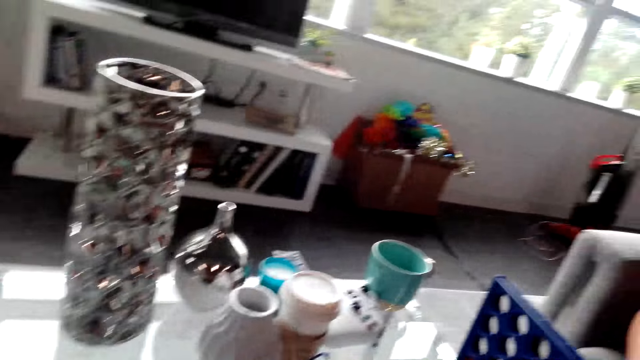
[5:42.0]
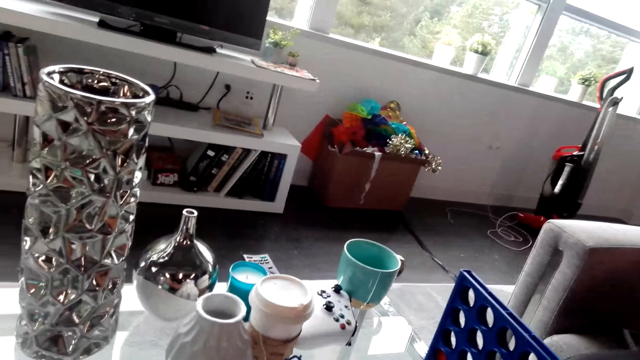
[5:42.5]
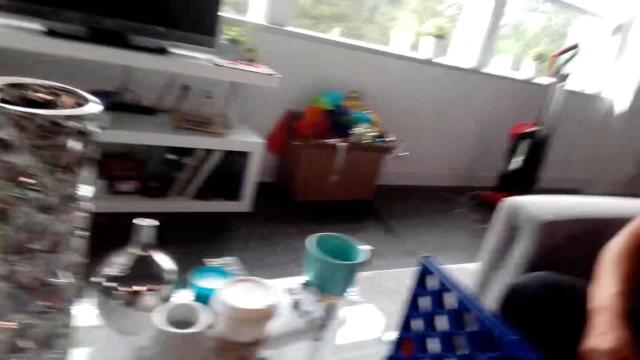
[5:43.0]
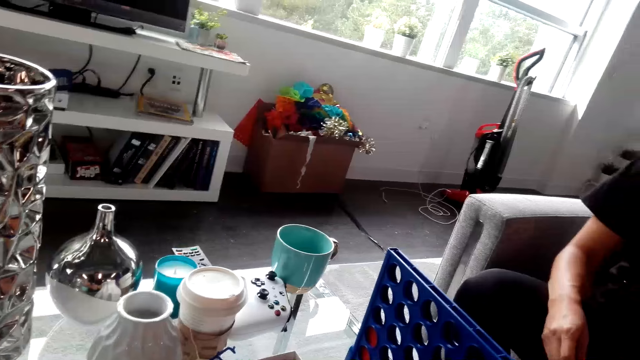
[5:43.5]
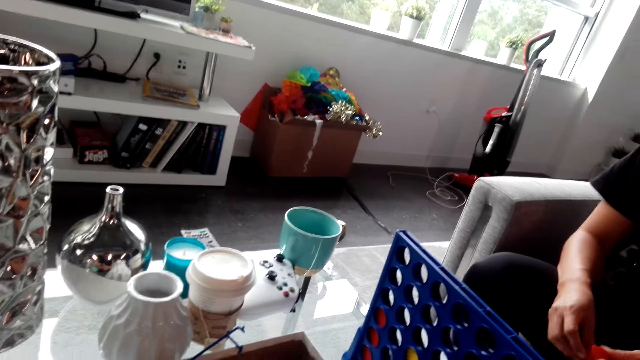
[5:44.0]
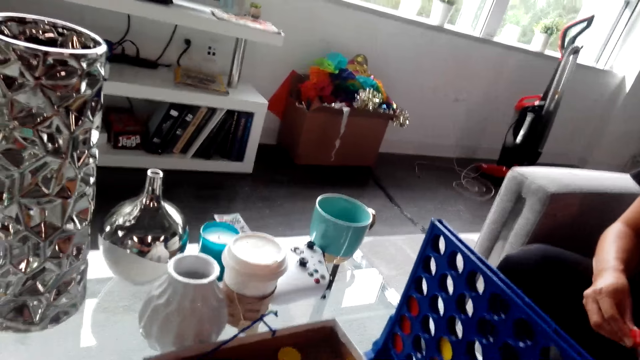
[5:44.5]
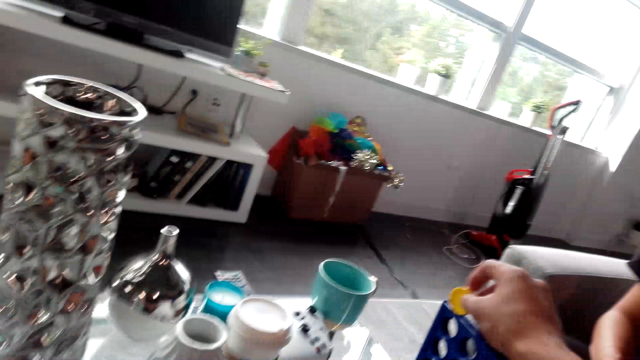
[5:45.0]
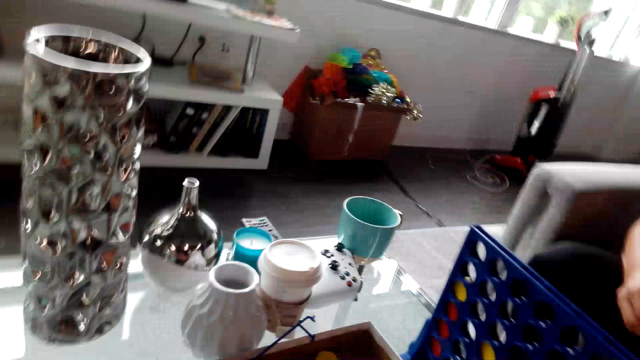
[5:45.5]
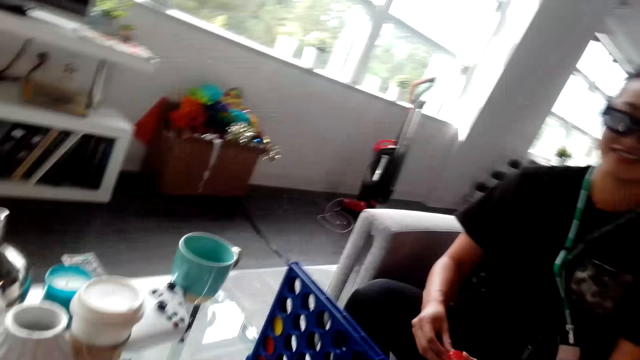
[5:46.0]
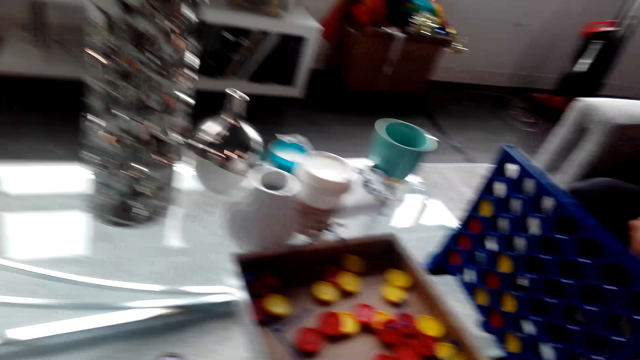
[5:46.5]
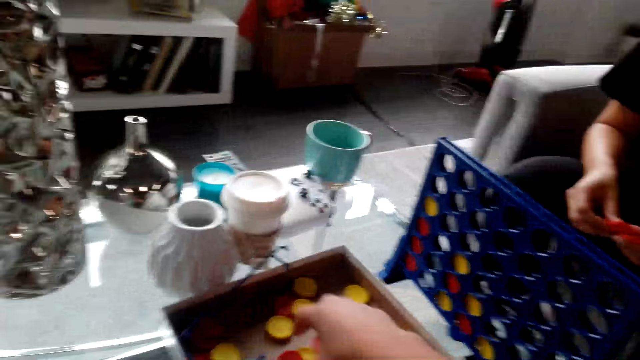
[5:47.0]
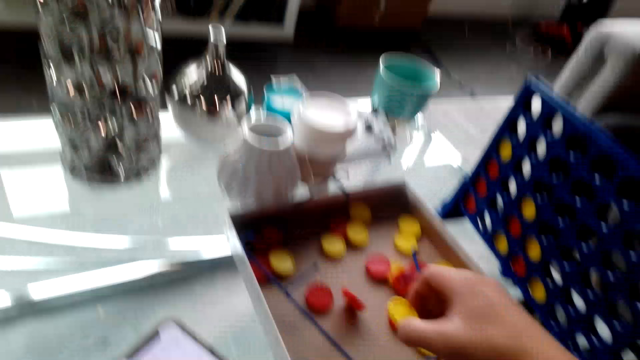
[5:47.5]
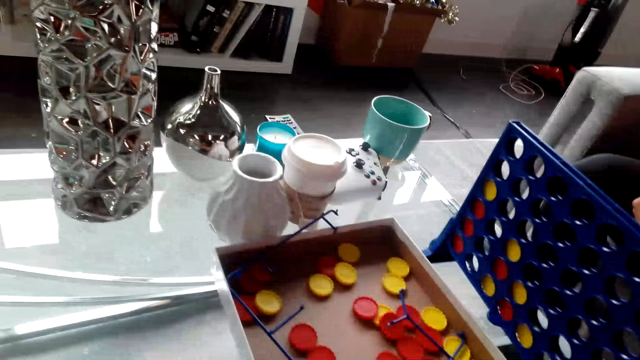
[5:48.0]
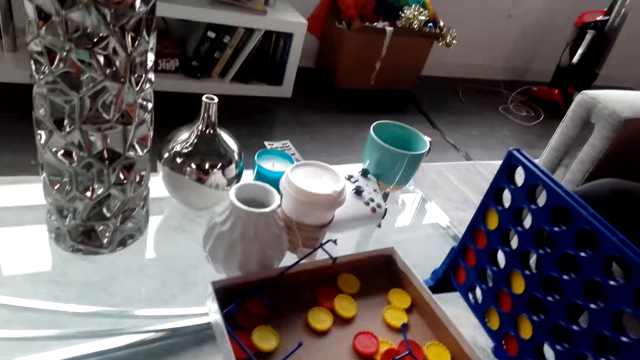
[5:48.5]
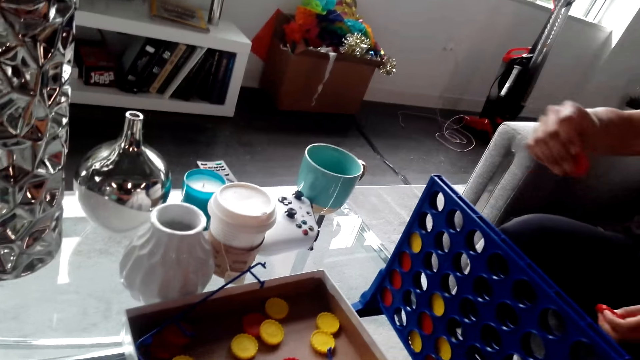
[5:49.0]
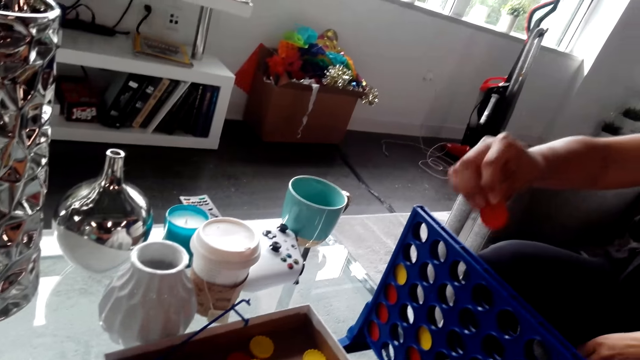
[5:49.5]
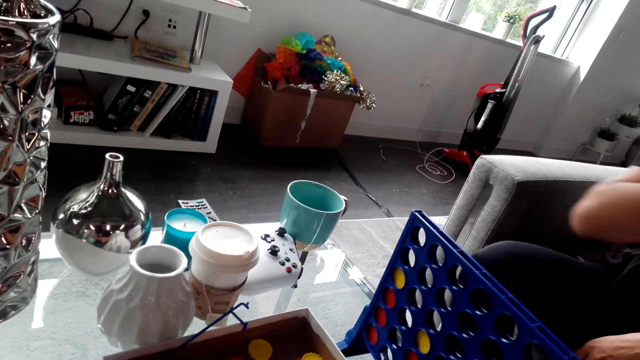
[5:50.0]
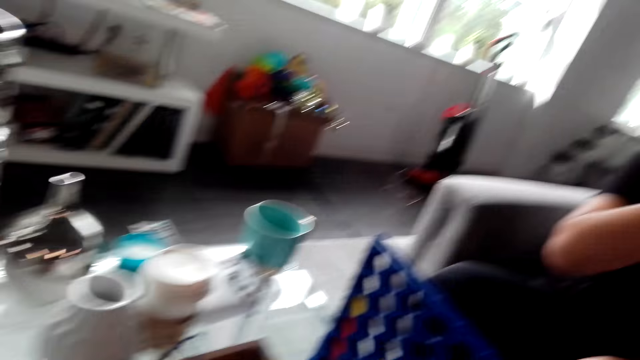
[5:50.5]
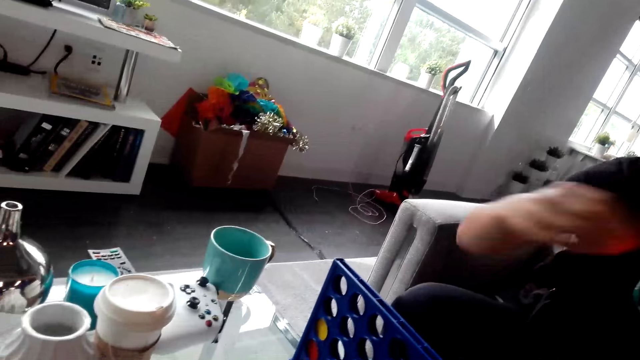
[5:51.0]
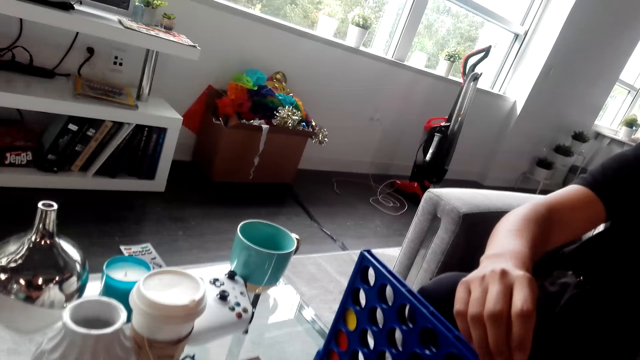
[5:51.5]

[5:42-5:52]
The camera wearer plays the bottle top game. They drop a bottle top in the rack. A lady plays the bottle top game.

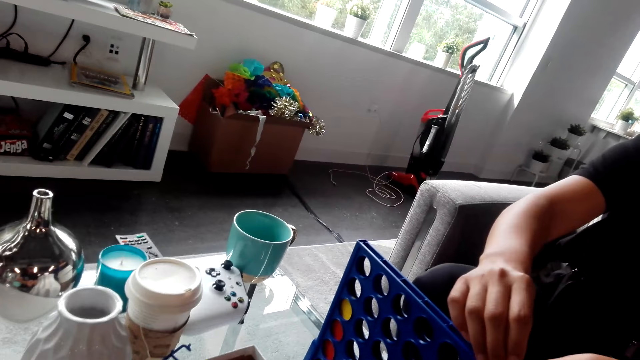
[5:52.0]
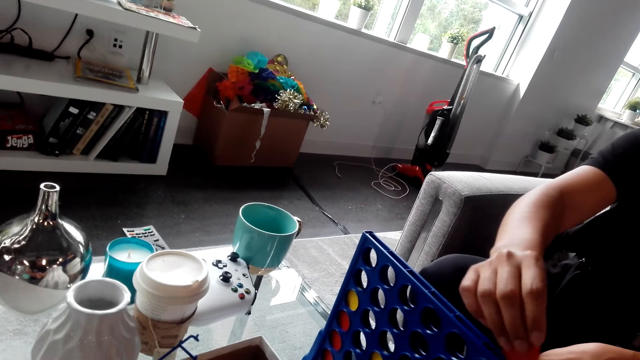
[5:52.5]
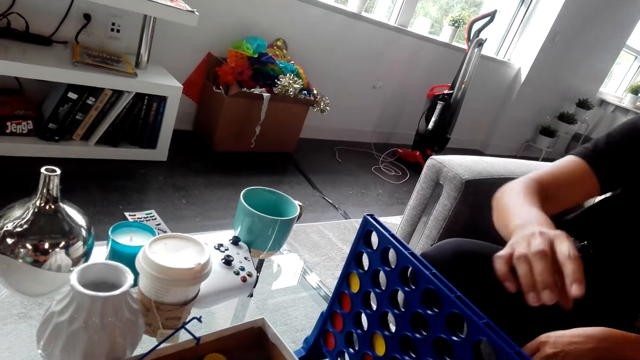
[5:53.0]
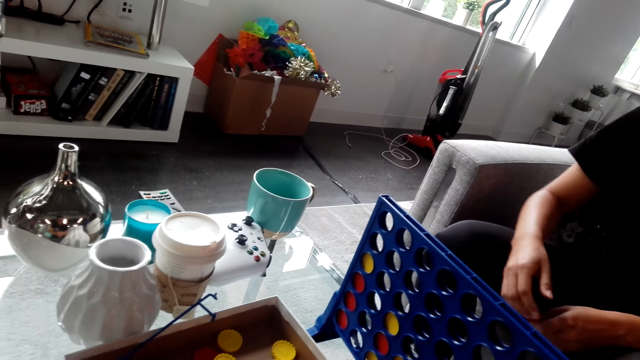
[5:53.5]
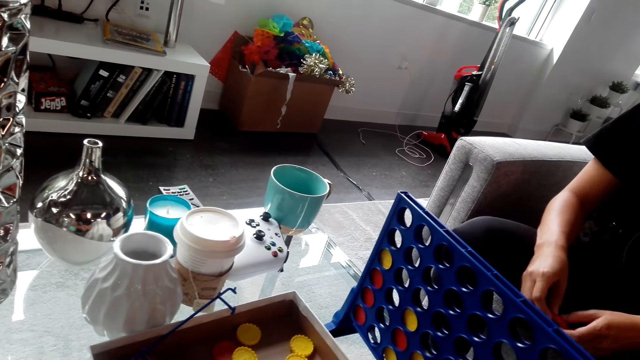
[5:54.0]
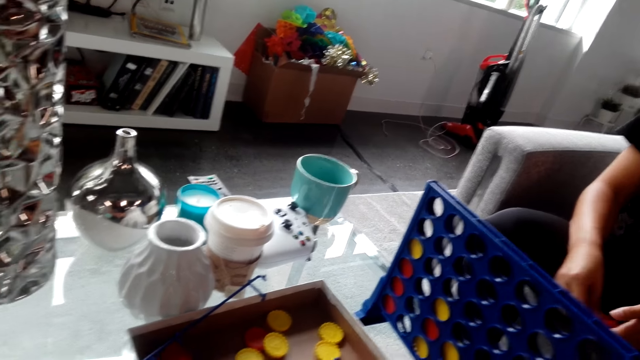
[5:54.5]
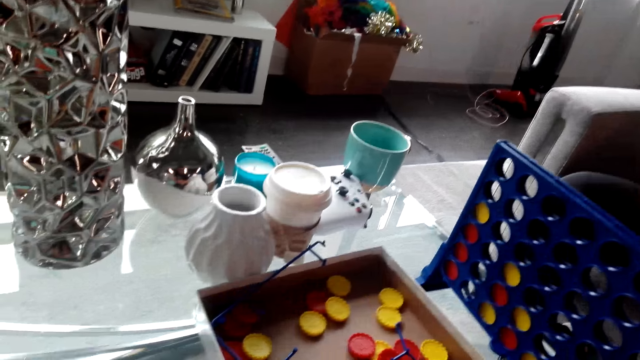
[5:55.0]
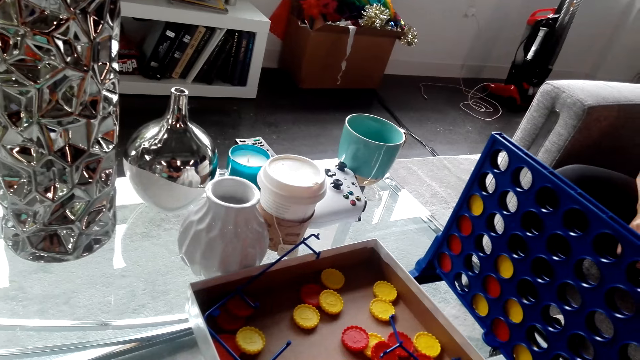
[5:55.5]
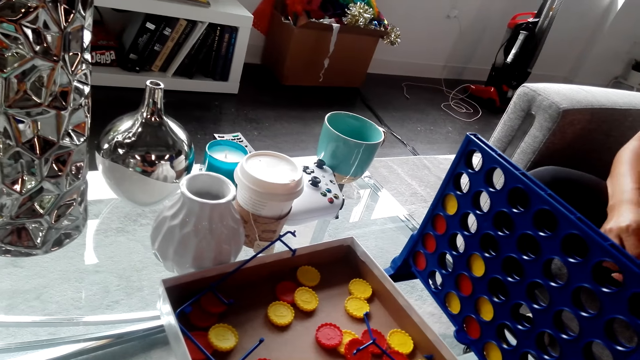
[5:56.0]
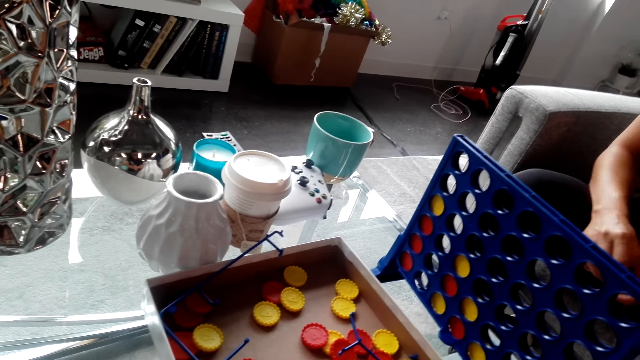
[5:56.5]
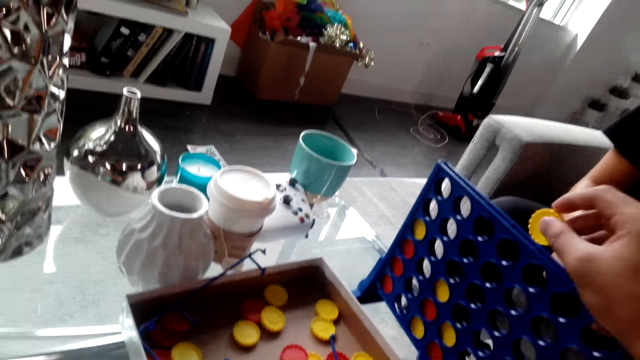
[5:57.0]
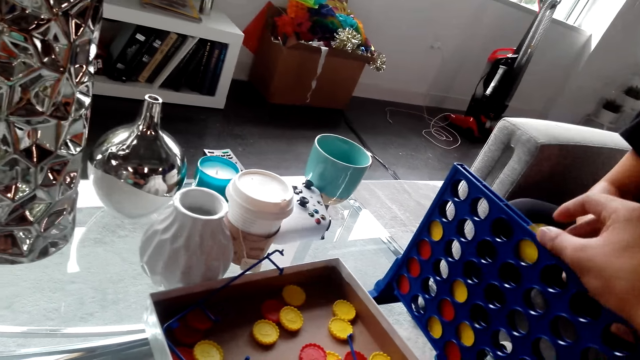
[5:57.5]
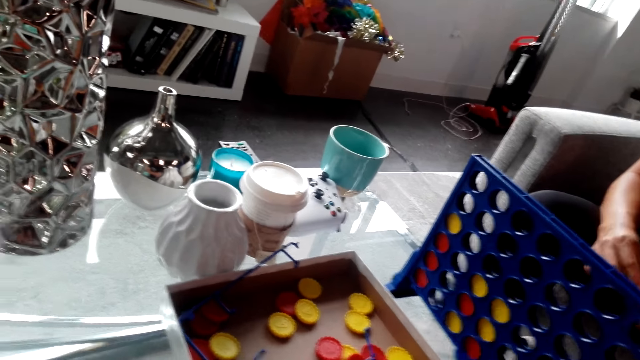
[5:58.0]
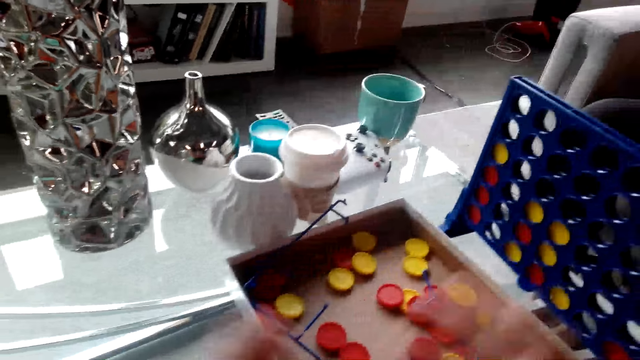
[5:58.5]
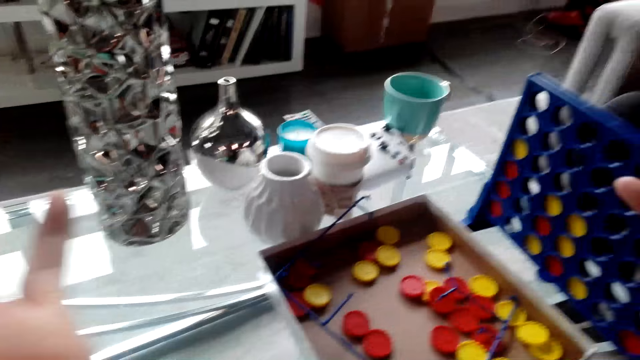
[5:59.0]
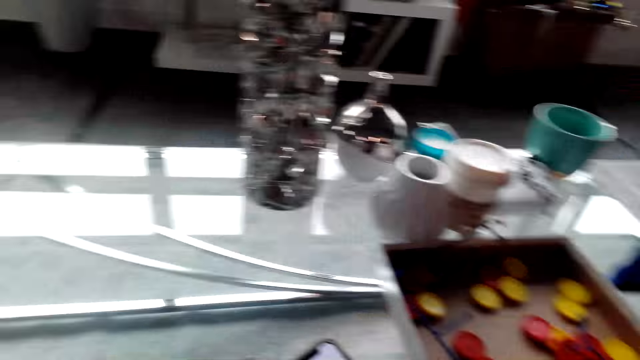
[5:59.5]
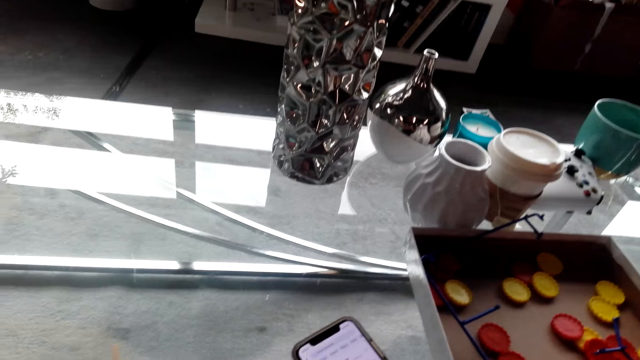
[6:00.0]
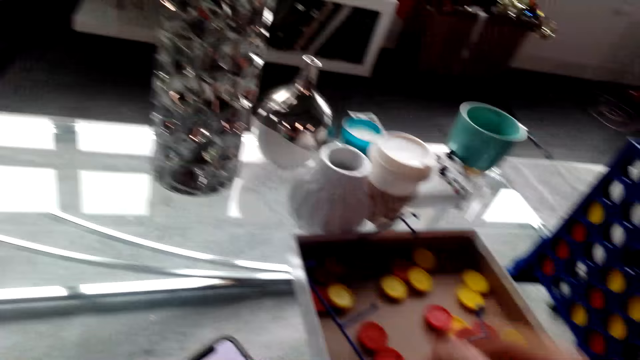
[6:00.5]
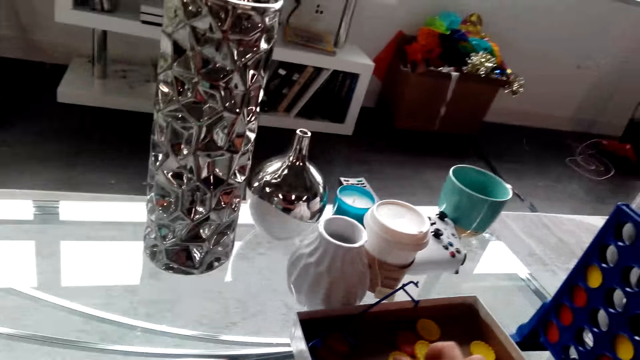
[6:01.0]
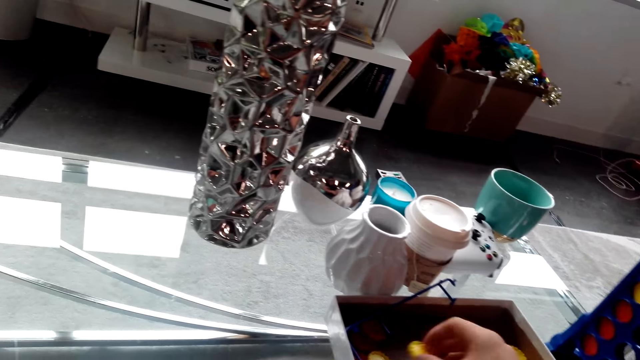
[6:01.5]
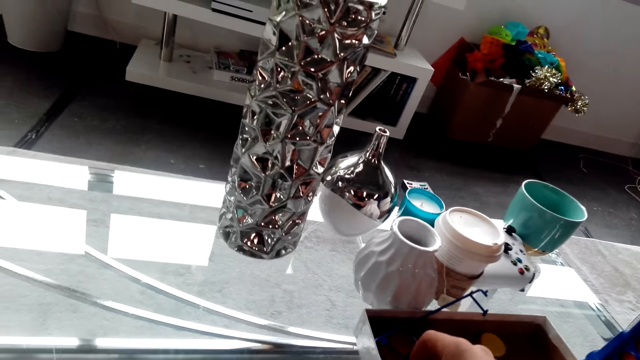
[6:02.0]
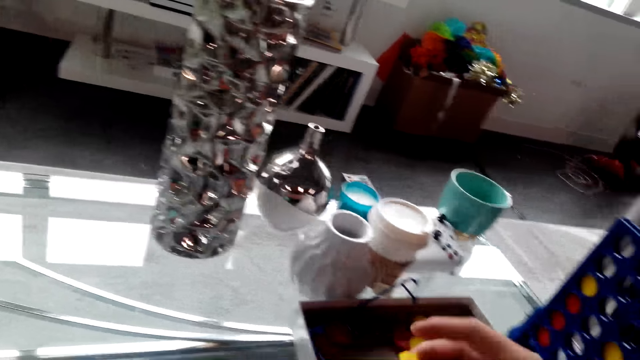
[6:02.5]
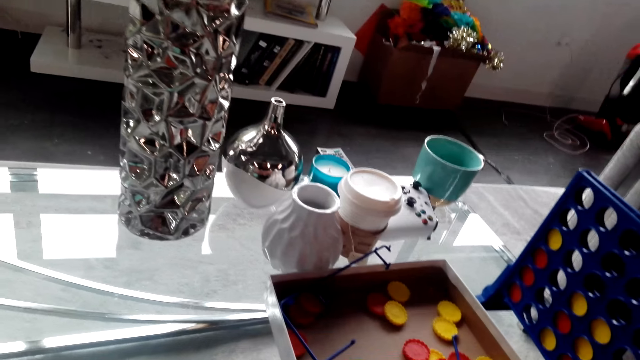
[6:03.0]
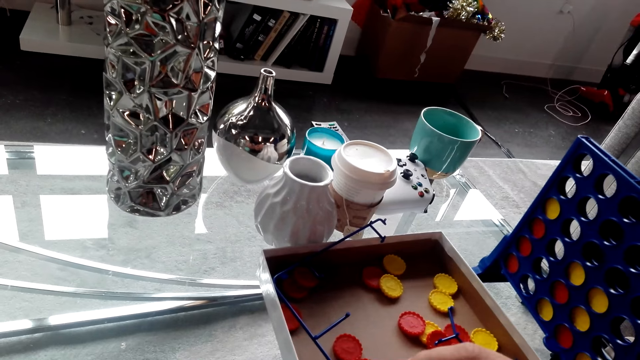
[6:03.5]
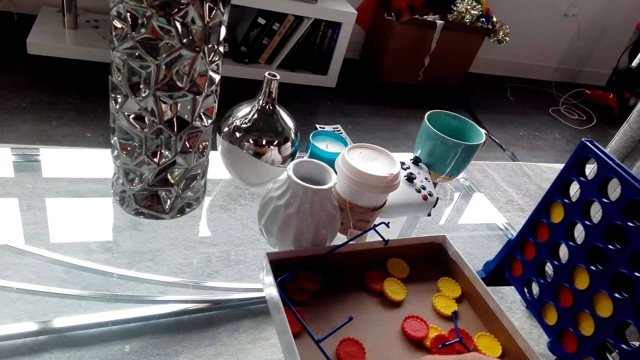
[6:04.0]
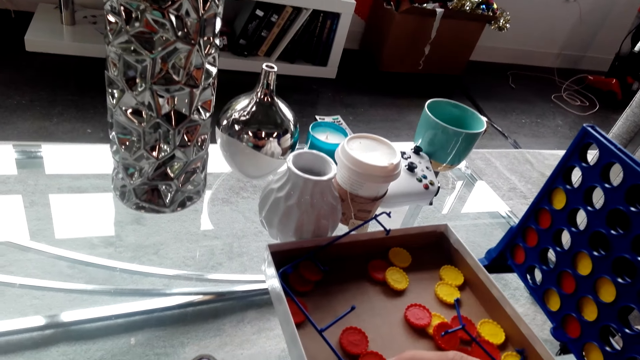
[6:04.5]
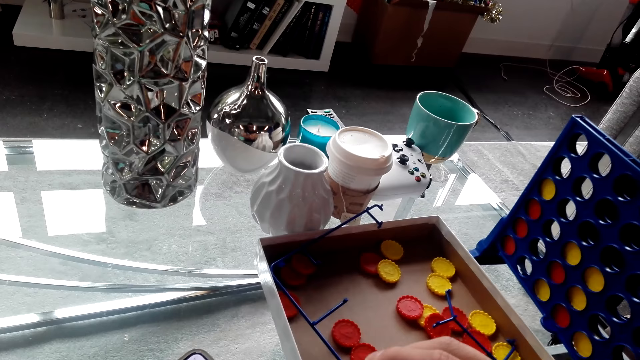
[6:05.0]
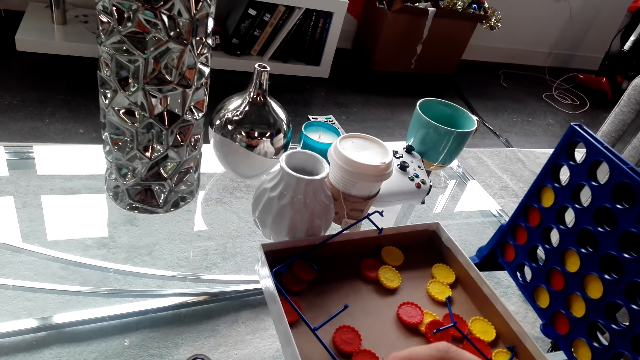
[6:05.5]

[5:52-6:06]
A lady inserts a bottle top in the rack. The camera wearer looks around. They play the bottle top game. They insert a bottle top in the rack. They interact with the lady. They collect bottle tops.
